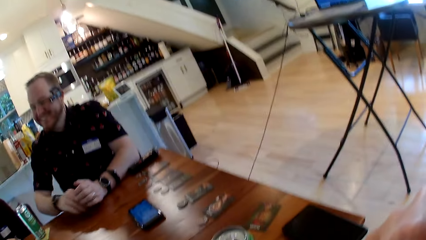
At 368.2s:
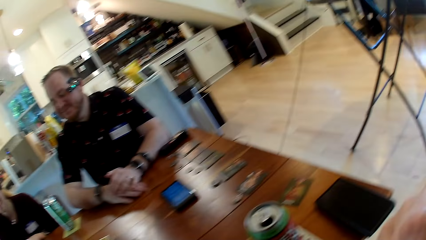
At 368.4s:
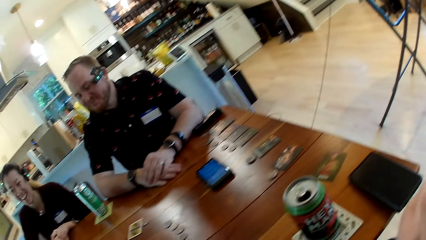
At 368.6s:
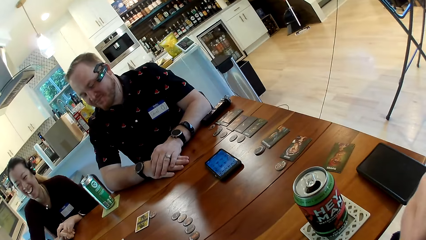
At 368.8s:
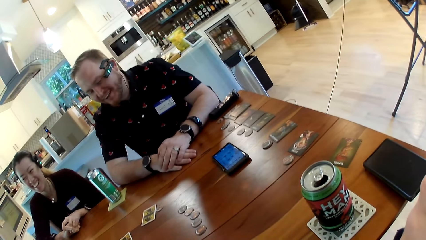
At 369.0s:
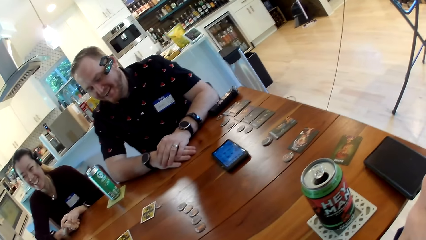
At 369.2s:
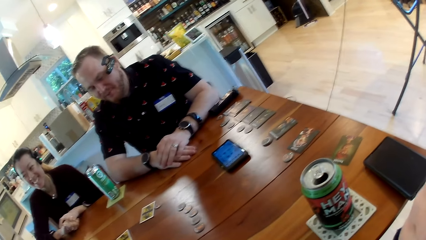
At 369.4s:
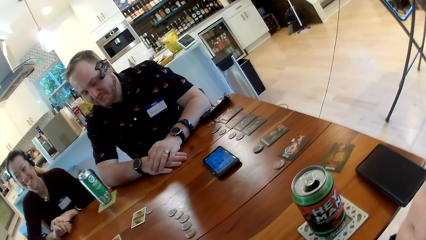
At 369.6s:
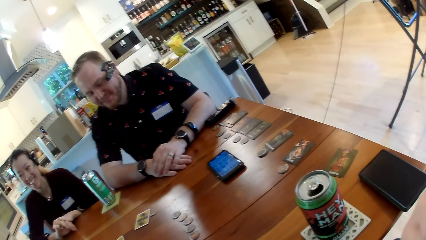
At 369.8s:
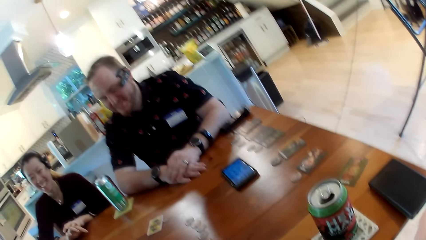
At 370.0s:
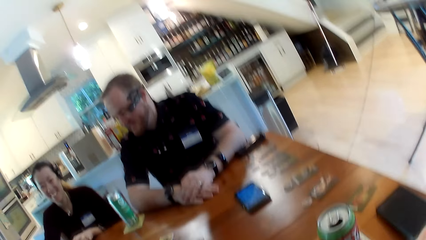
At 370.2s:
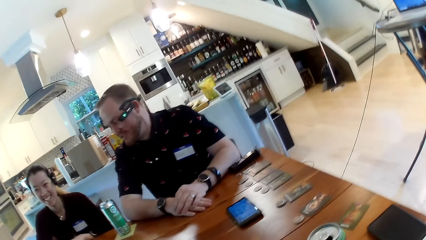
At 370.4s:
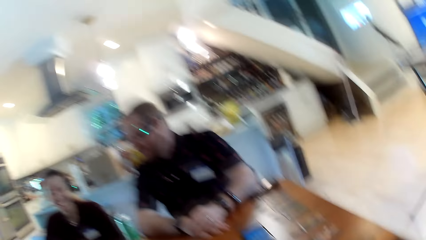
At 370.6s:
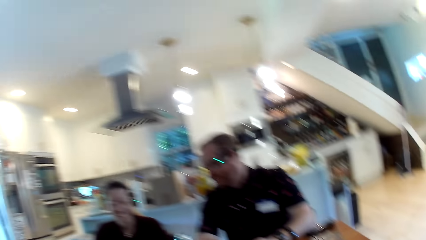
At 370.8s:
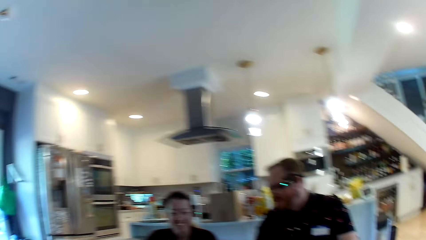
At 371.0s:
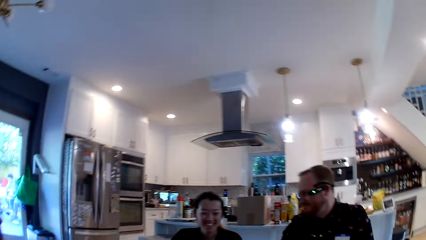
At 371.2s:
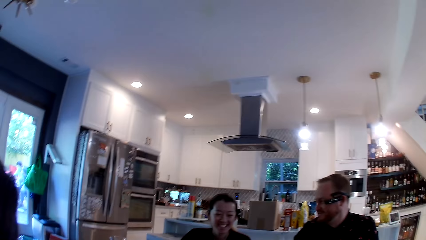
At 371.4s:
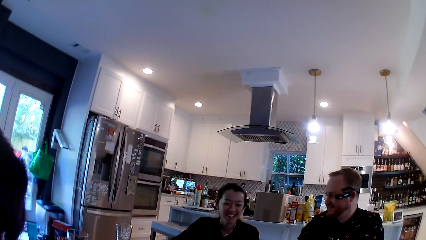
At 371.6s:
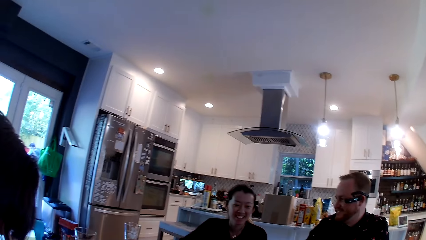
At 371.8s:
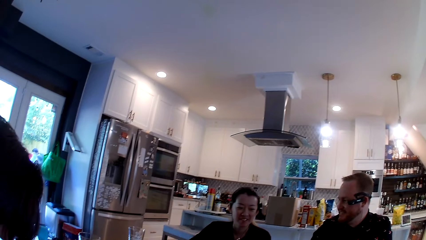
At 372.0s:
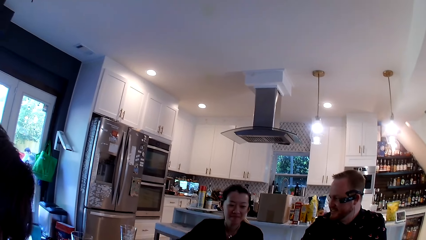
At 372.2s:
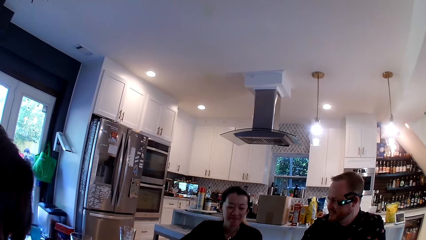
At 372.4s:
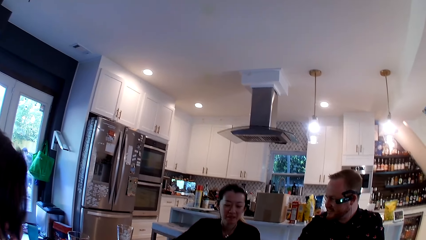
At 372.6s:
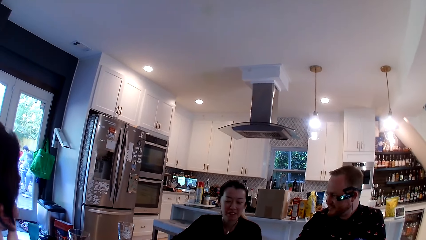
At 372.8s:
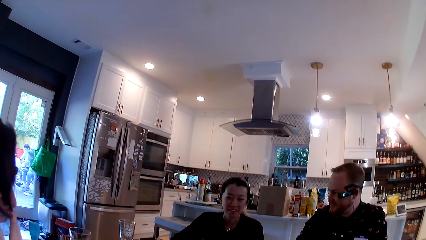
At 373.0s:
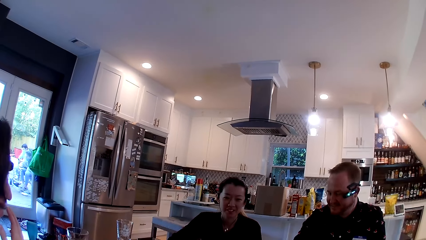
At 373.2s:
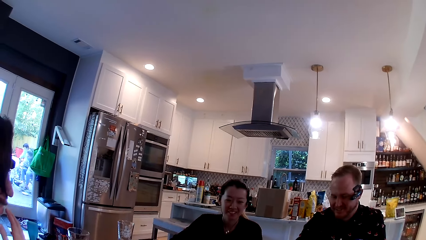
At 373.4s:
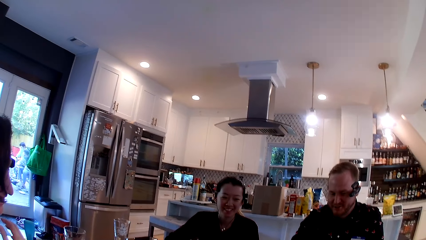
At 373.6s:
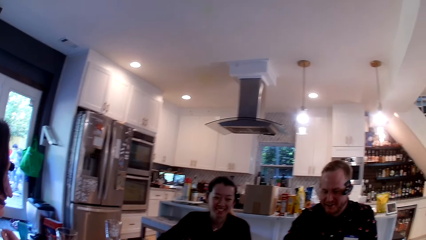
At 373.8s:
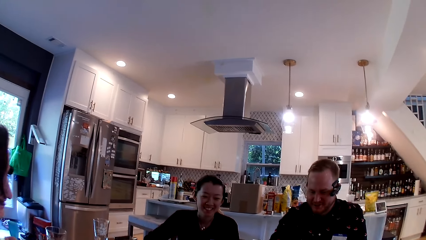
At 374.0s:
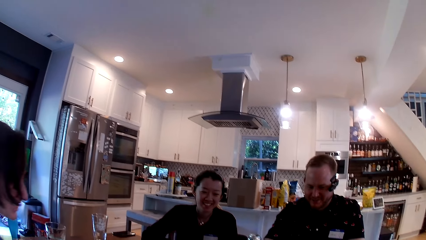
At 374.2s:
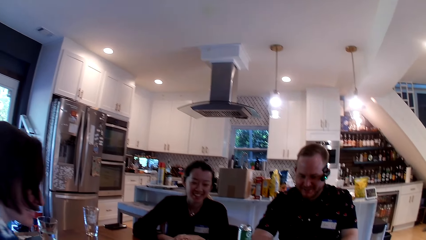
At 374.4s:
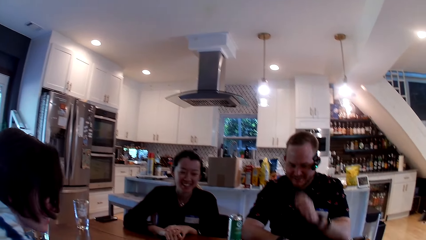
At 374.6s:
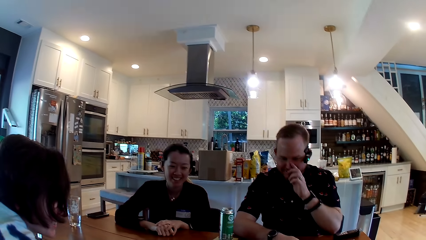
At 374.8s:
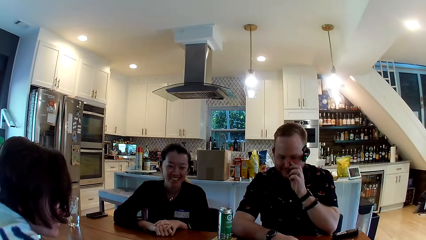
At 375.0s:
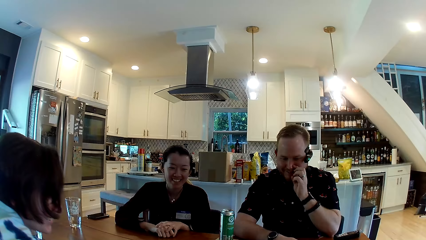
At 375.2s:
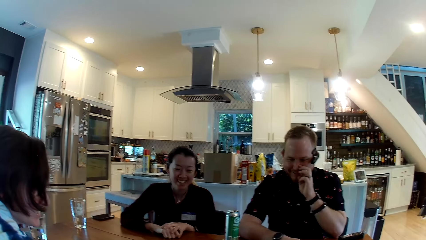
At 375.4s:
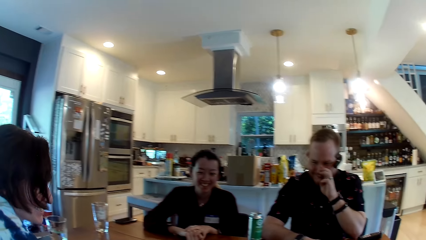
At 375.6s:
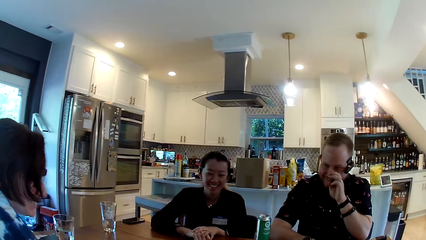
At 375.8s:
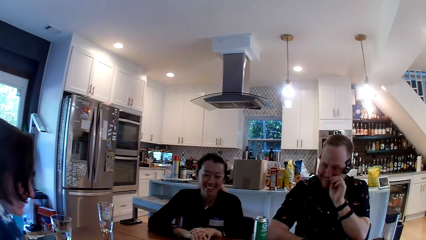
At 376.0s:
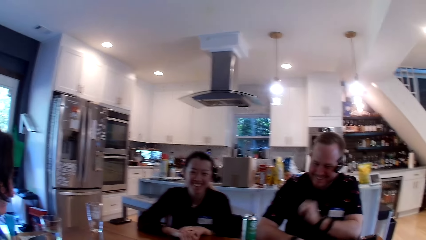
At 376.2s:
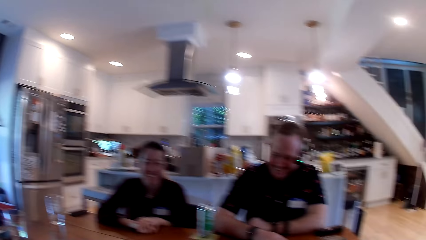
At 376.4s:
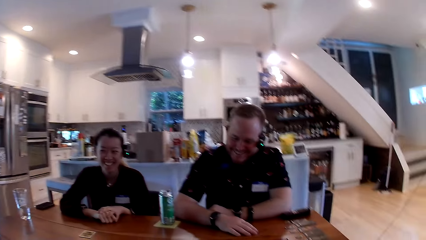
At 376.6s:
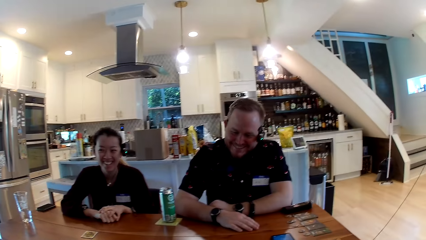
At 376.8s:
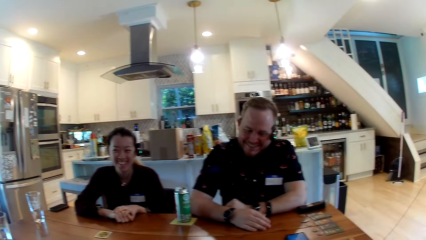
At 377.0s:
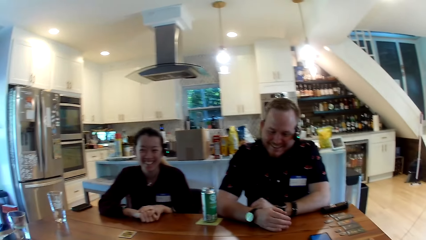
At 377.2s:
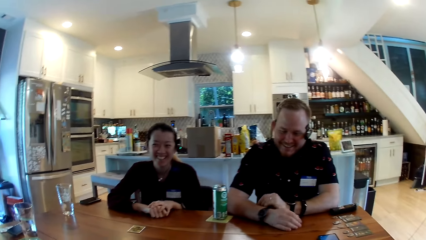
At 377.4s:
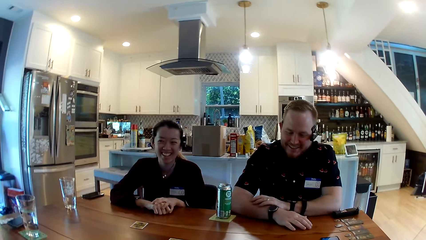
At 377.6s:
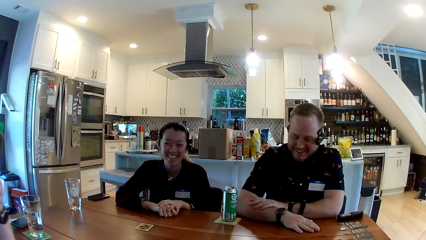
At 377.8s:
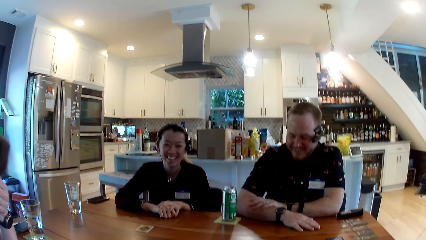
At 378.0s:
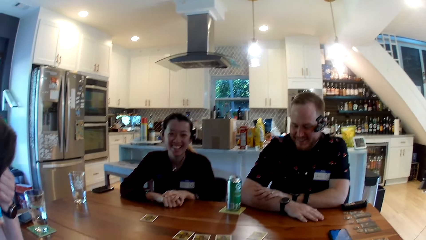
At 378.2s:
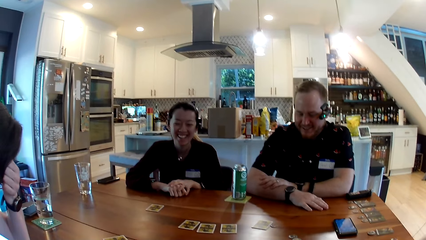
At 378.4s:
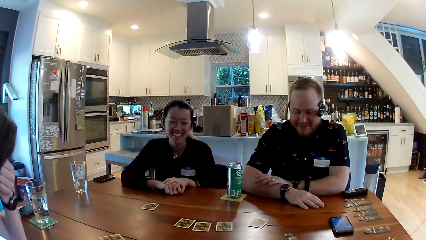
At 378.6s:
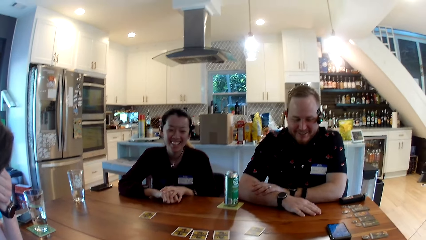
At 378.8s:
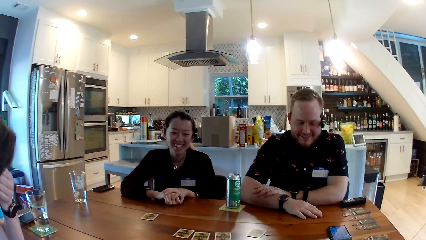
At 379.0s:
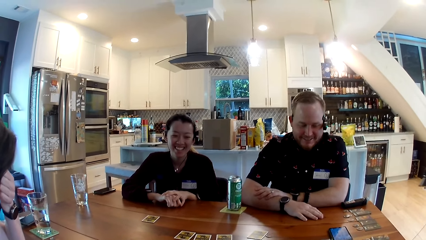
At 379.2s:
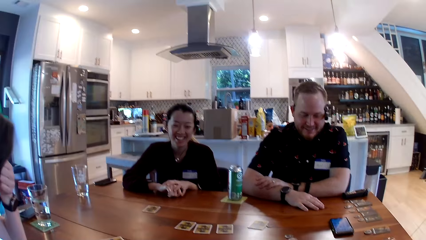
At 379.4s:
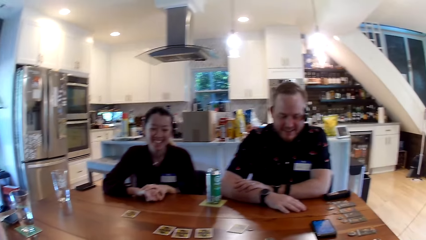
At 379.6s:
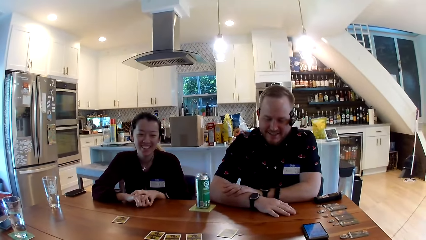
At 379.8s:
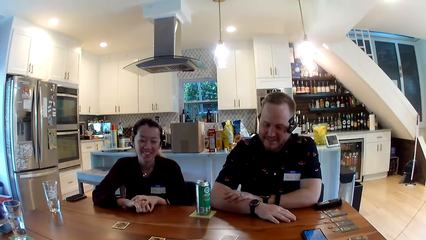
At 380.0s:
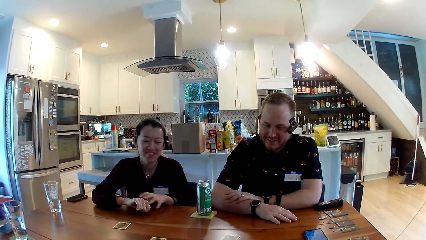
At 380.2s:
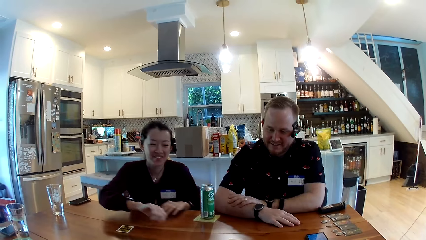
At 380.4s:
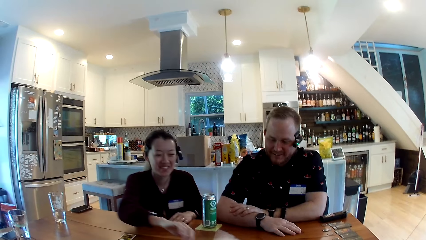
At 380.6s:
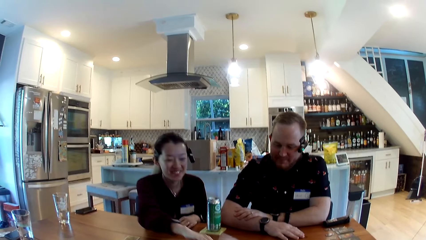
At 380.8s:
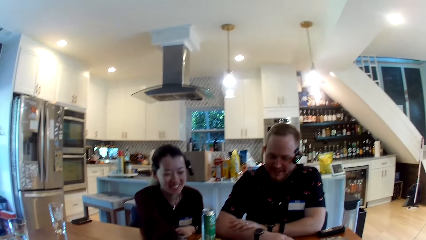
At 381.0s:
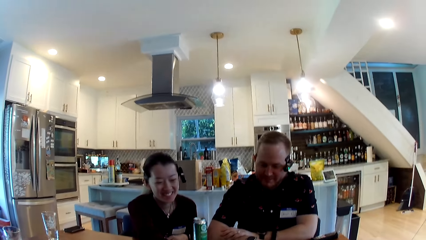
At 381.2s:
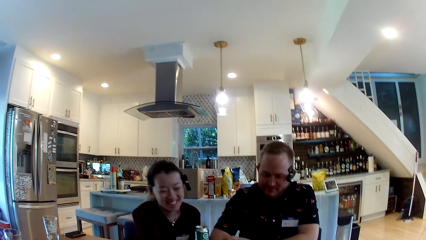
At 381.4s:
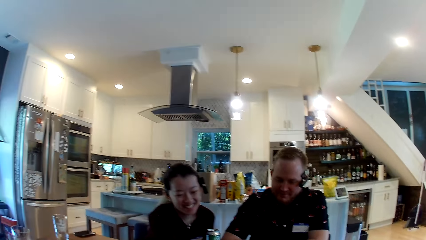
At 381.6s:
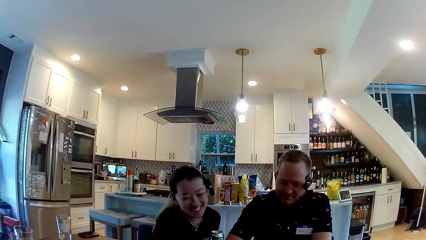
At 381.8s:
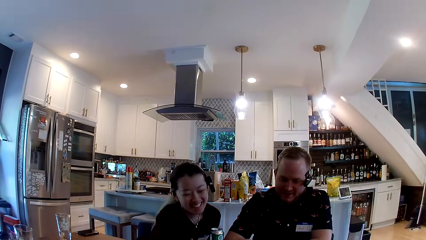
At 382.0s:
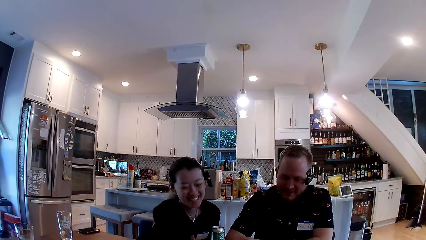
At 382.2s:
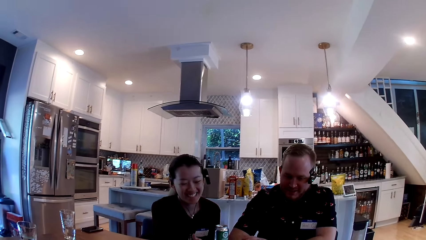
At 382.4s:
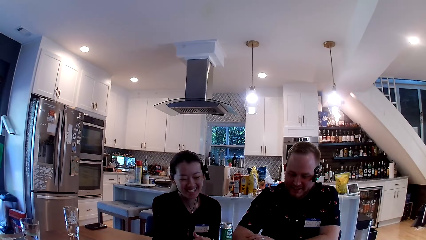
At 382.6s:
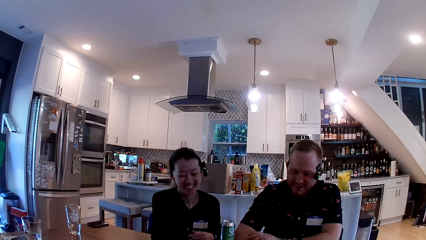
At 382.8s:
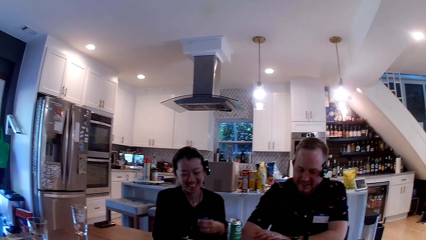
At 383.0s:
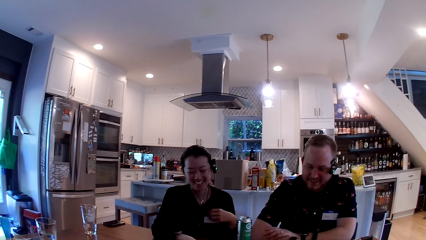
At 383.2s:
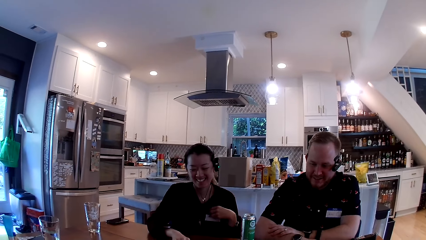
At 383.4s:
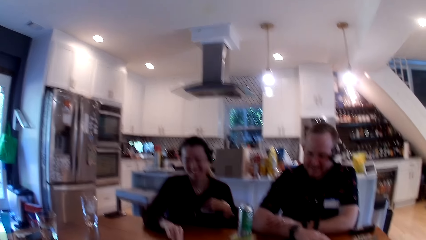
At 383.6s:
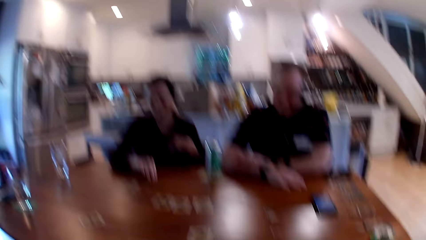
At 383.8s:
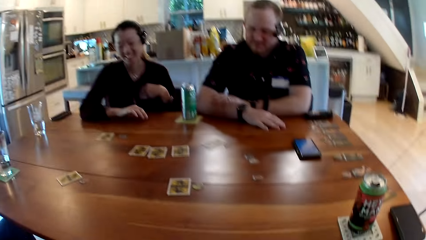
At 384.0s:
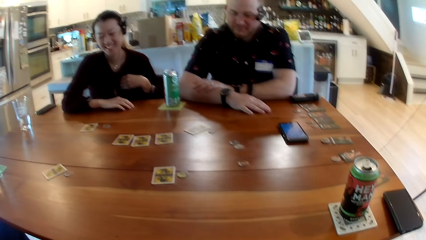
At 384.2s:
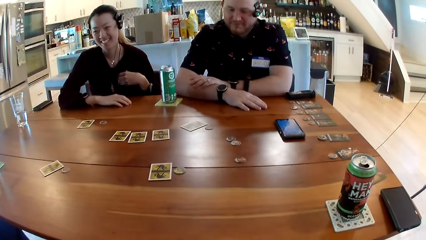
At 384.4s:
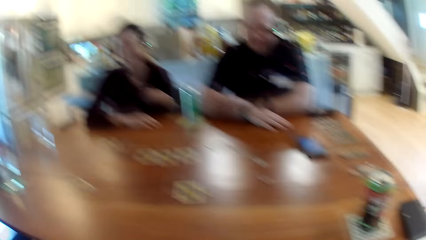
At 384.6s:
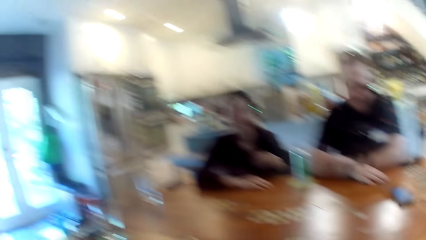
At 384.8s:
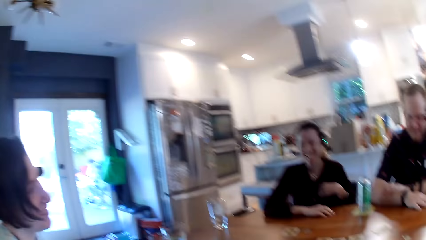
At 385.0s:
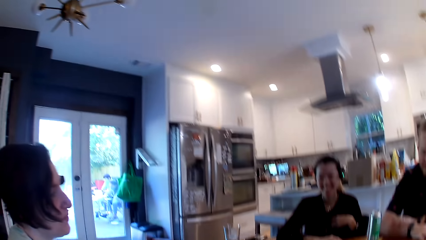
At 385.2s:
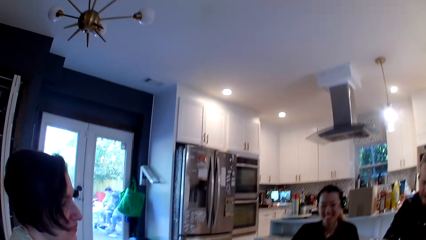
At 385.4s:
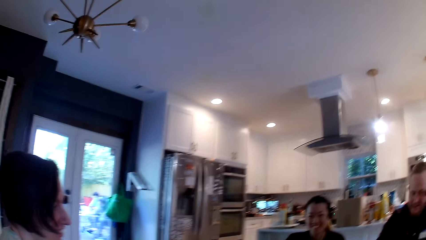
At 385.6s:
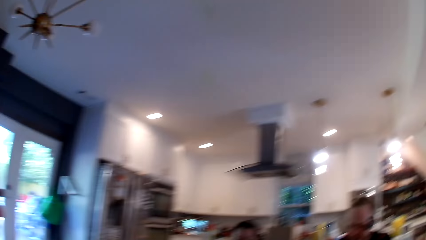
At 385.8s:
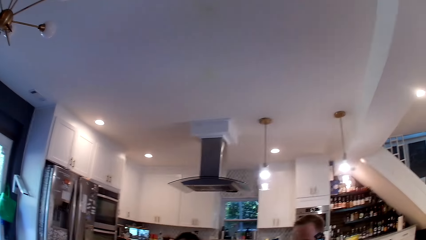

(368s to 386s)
A man rests his right hand on the table. Another man talks with a lady. The first man rubs his nose with his left index. The first man rests his left arm on the table. The camera wearer looks around. They talk with the other man and the lady. The other man talks with the camera wearer and the lady. A woman slides a token along the table with her left hand. The woman rests her right hand on the table. The camera wearer looks around.
